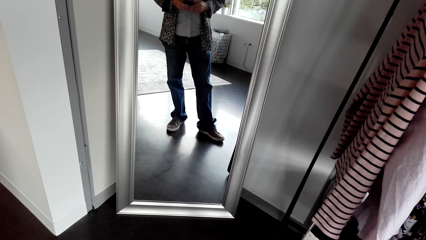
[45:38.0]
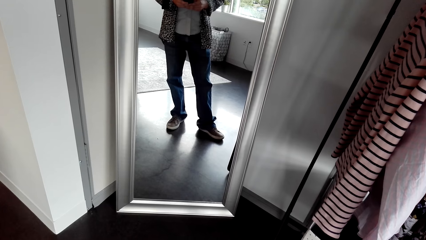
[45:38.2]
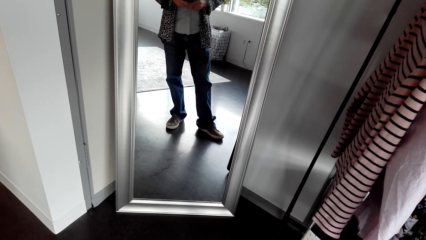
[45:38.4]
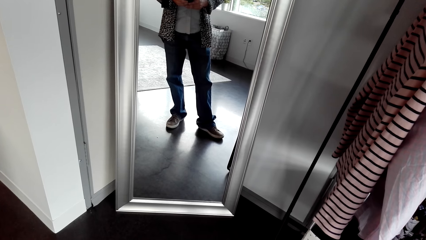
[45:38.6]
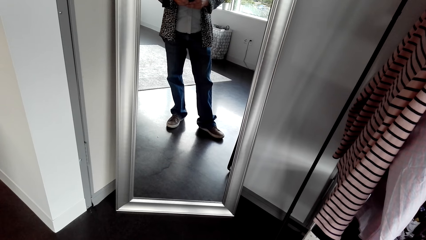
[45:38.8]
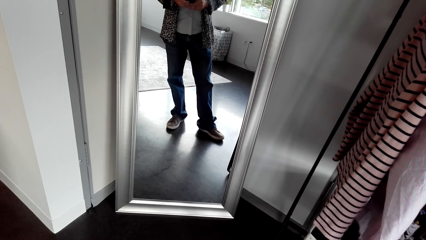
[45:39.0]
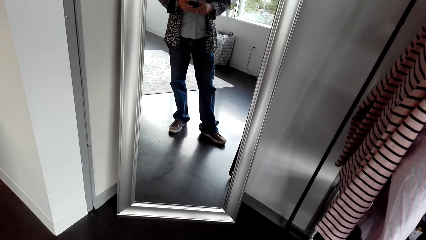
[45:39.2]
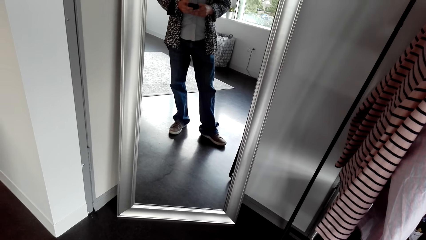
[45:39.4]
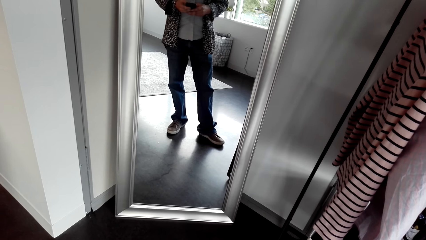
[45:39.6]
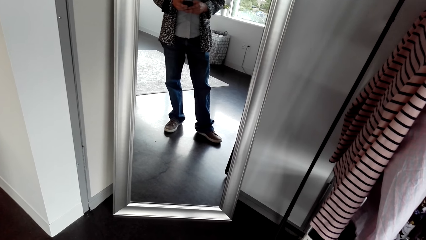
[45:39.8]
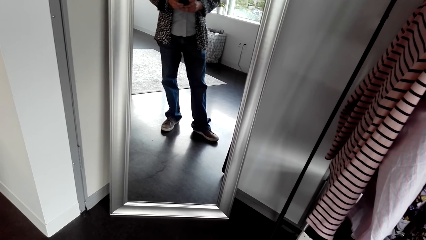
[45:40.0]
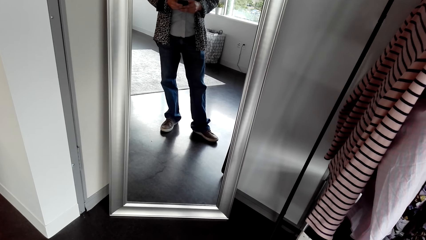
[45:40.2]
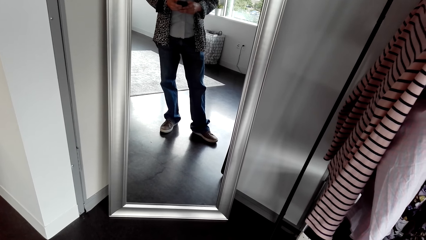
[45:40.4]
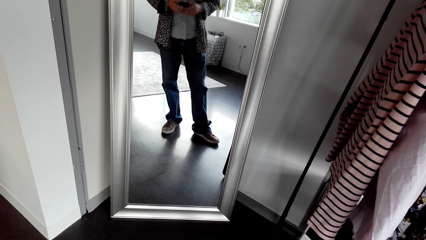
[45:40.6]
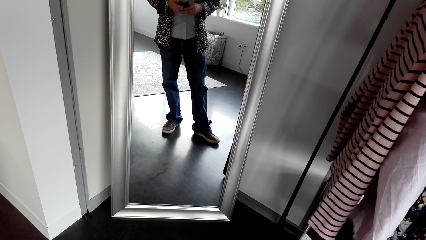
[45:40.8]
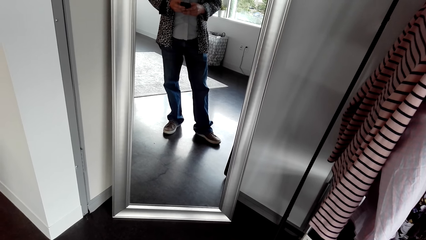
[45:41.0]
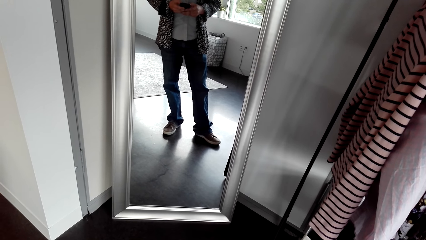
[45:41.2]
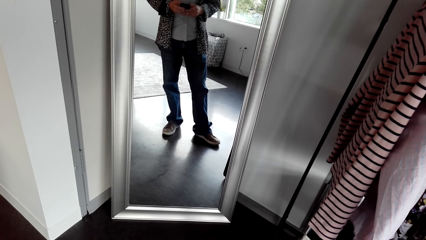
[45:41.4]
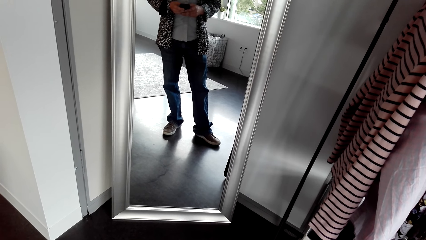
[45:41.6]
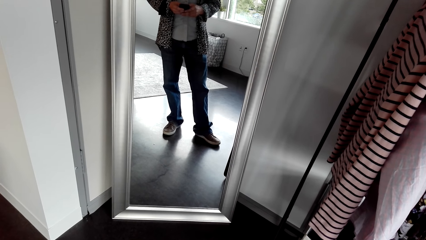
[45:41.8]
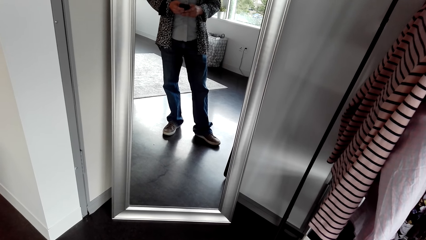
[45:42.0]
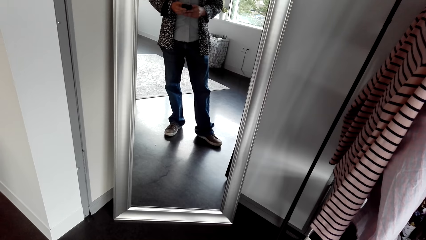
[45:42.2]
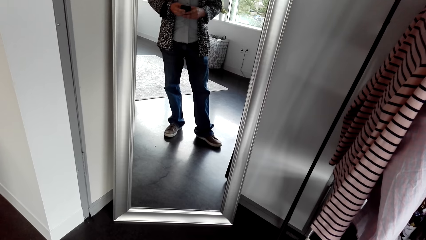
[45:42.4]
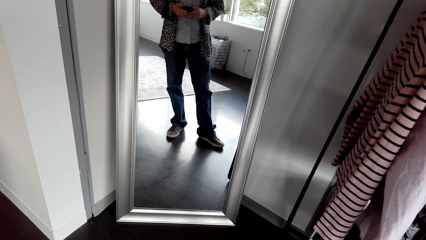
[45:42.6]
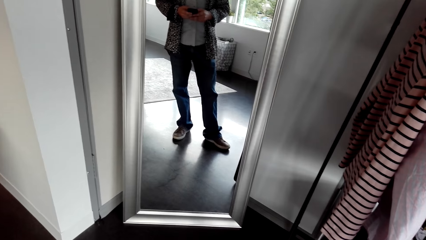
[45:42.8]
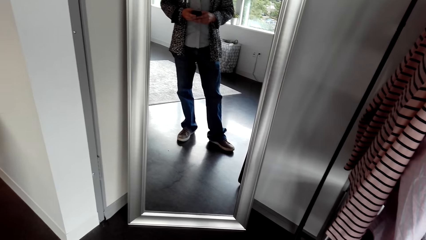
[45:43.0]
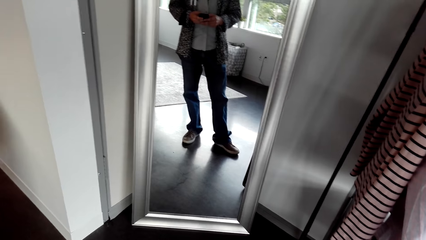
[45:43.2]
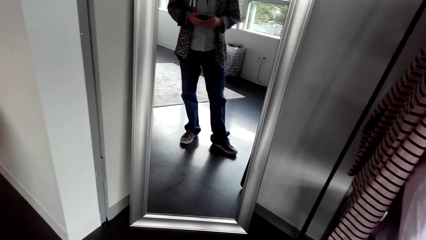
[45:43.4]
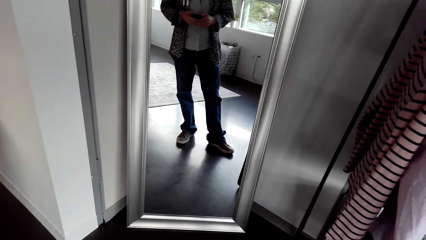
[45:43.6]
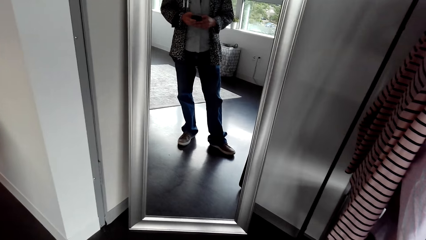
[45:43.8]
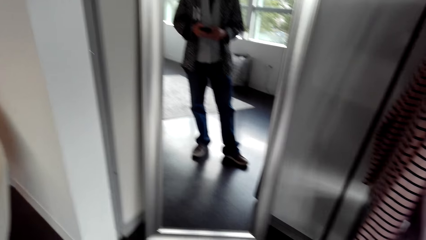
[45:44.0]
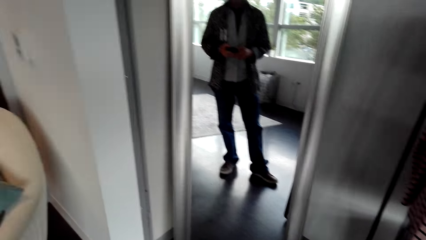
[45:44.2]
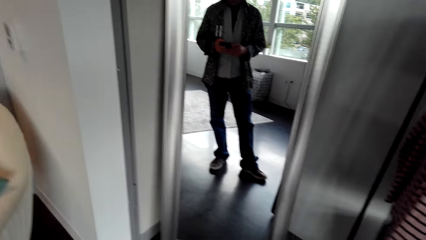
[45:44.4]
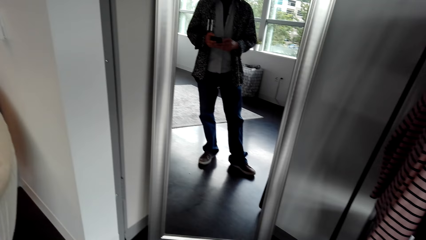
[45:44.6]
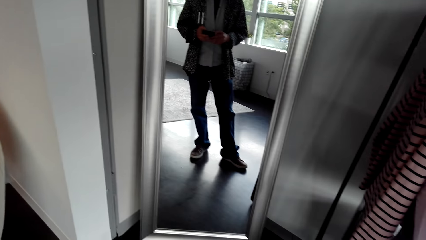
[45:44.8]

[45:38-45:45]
The camera wearer presses the phone.

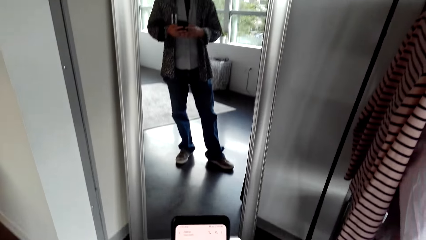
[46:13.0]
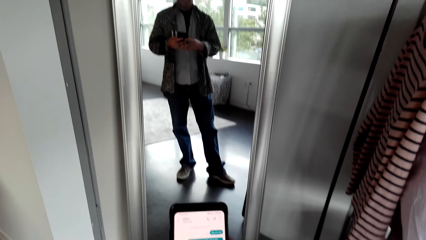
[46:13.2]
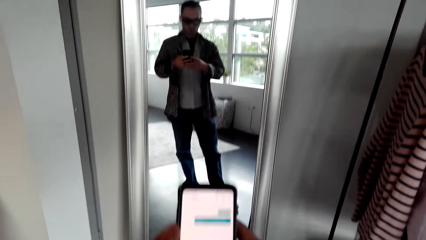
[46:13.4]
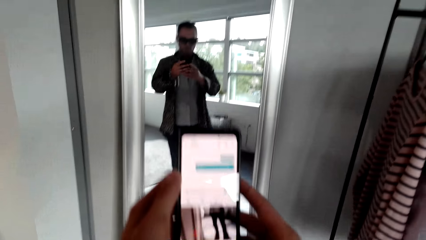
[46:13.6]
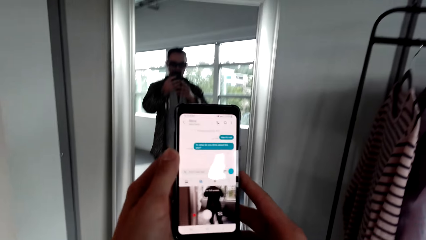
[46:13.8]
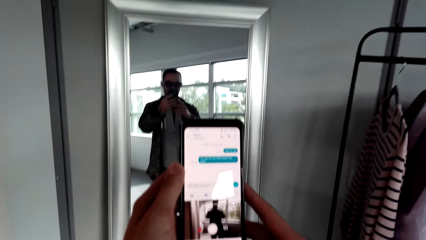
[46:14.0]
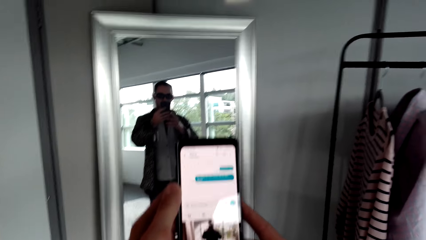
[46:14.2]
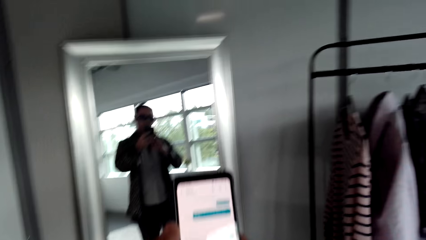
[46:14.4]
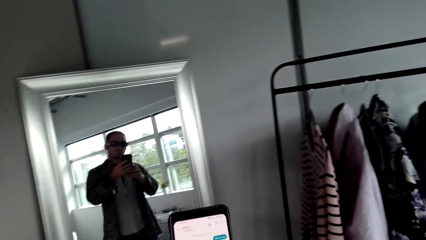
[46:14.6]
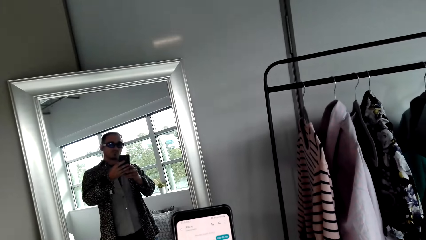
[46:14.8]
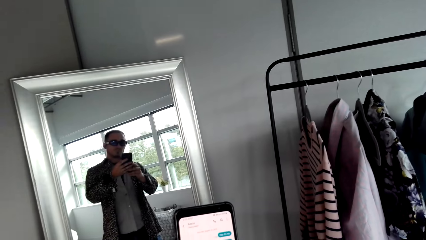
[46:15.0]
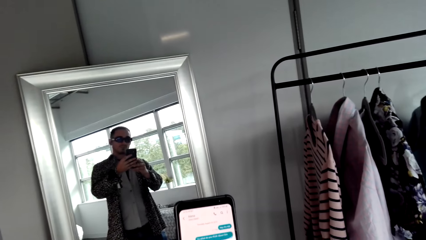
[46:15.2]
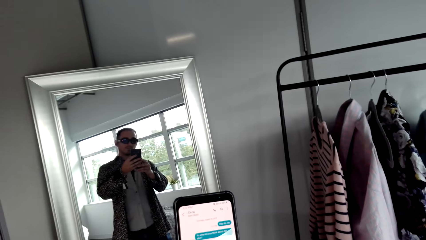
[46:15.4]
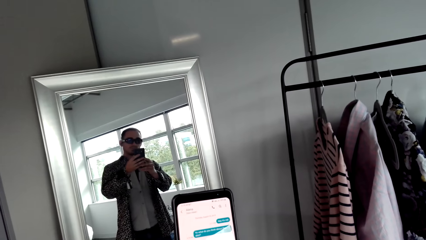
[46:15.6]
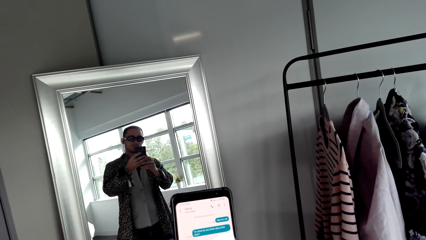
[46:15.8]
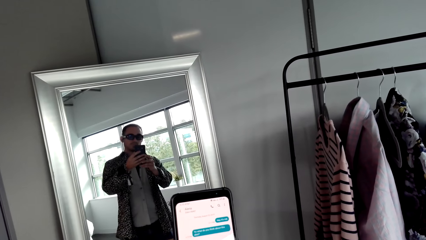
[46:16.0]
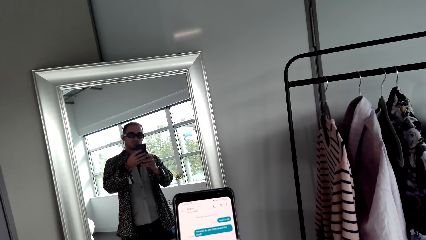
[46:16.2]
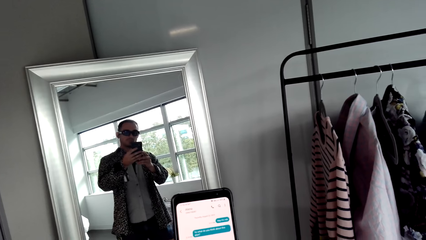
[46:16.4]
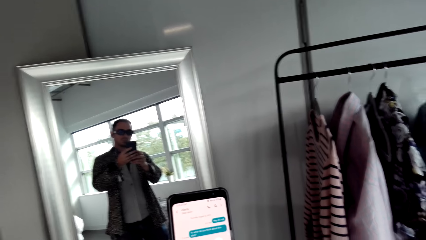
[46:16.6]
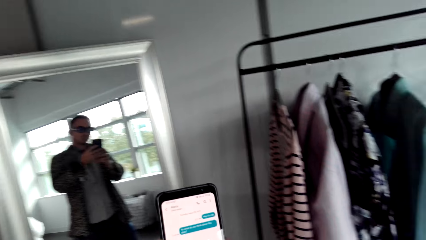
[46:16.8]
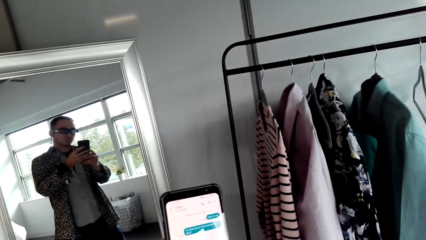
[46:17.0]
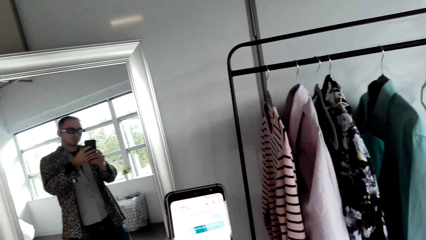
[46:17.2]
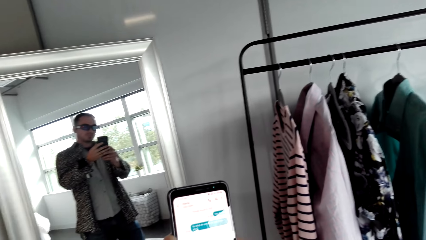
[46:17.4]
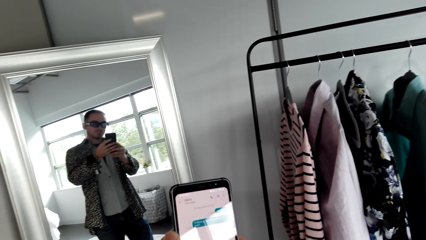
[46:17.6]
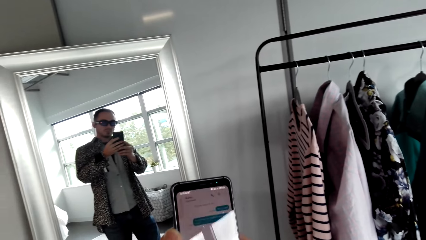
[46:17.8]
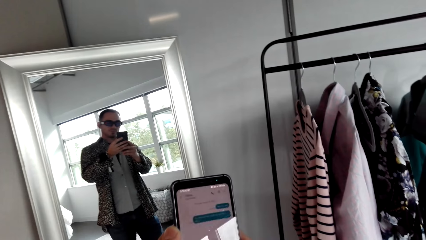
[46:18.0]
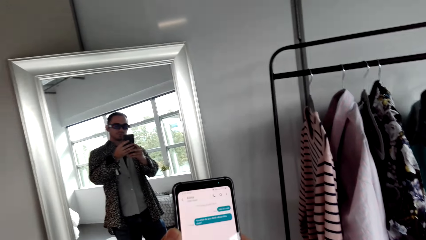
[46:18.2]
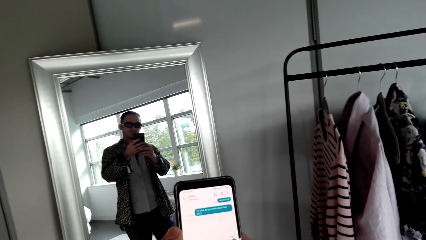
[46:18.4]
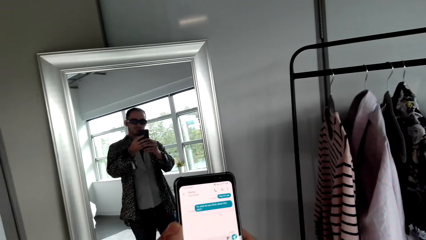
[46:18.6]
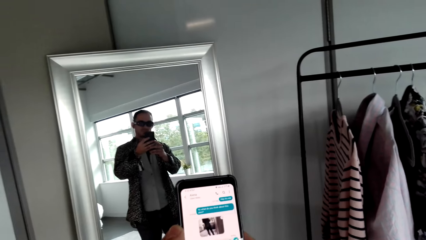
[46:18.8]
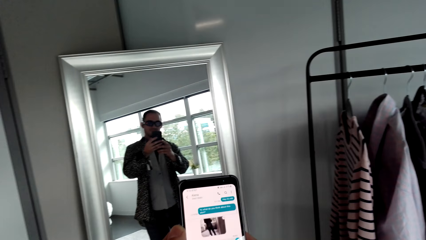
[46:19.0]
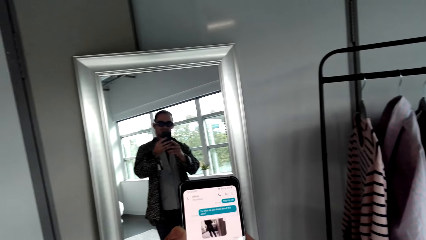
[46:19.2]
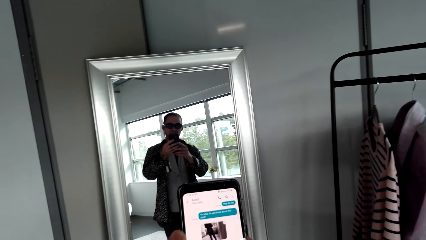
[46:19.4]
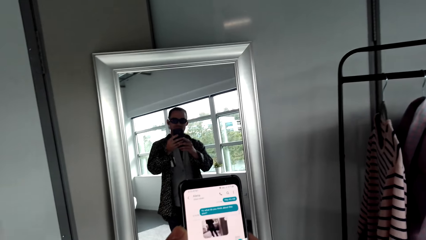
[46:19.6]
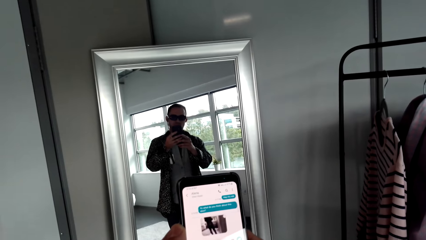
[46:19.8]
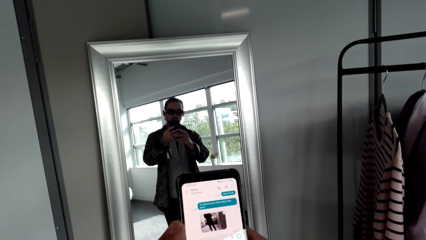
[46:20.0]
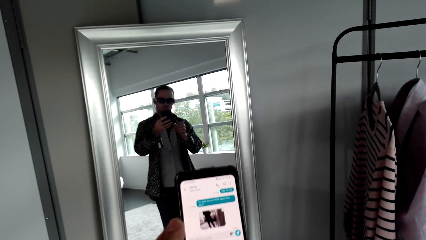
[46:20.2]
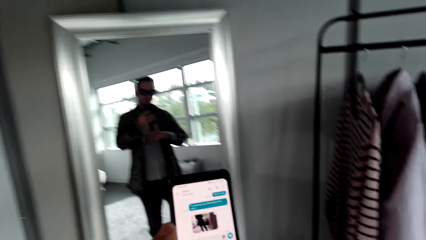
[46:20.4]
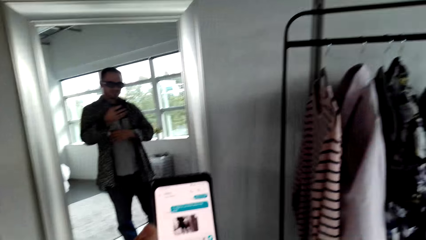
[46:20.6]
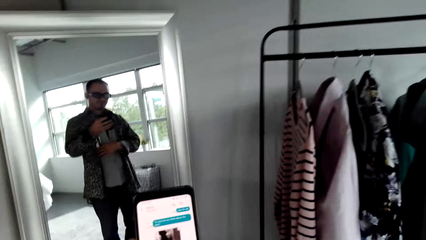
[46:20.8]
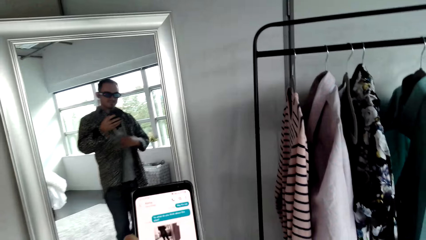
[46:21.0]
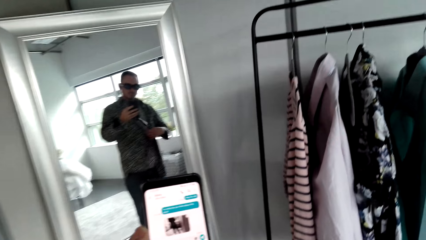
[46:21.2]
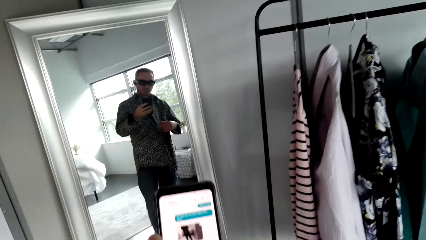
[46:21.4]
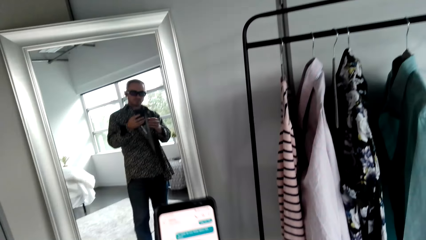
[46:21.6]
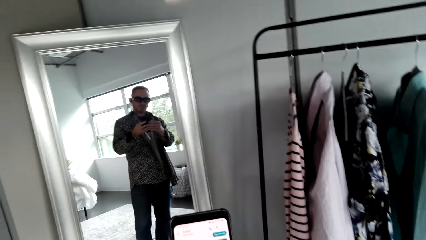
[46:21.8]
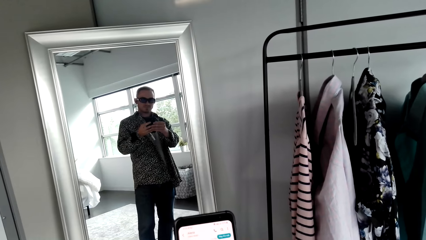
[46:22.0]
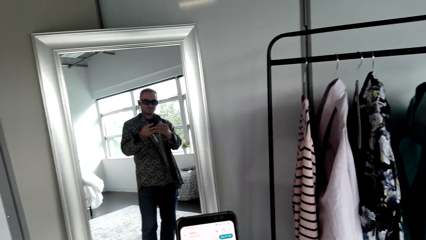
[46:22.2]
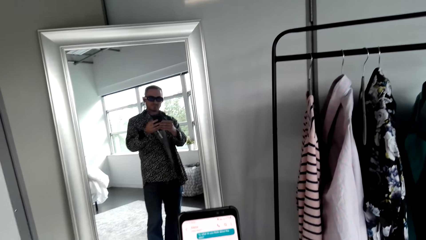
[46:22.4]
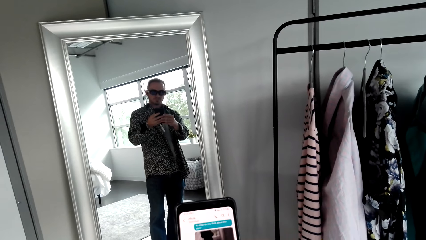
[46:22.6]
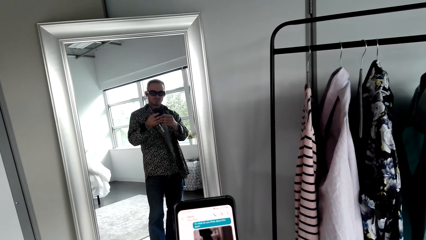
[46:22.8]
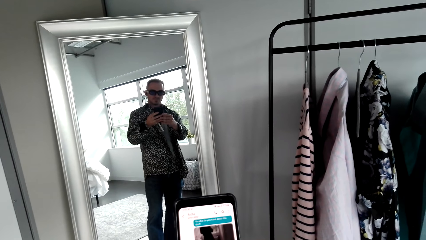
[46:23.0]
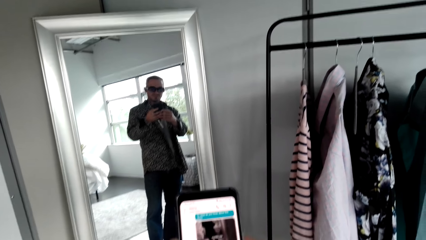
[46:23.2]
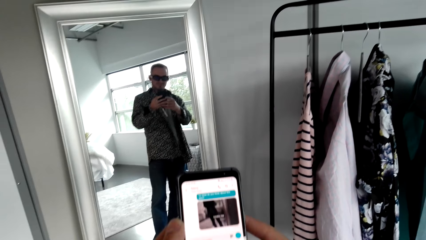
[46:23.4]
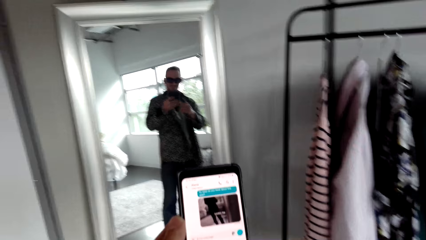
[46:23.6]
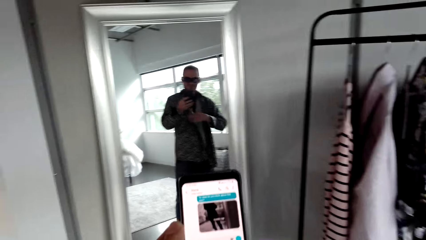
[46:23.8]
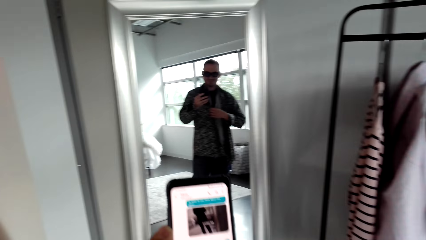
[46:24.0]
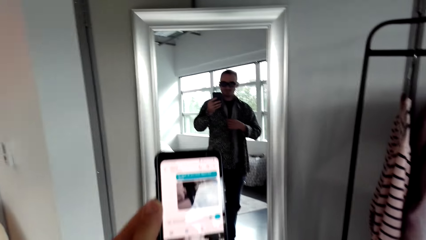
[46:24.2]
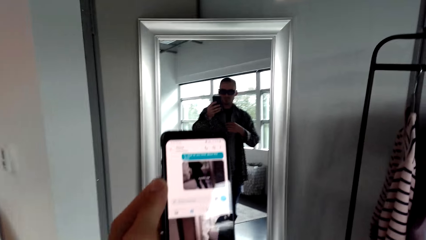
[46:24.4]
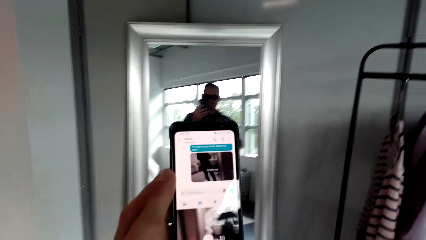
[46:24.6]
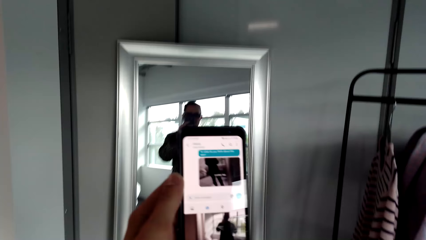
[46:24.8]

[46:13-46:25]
The camera wearer looks at the phone near the face.
